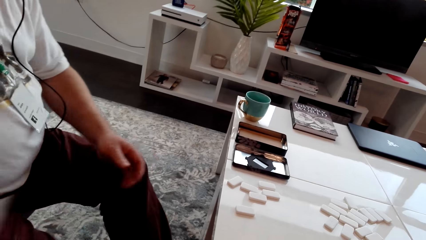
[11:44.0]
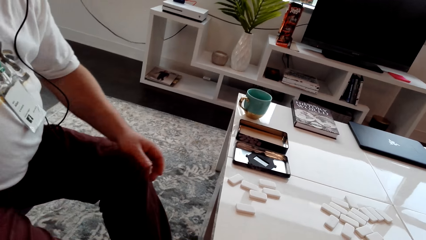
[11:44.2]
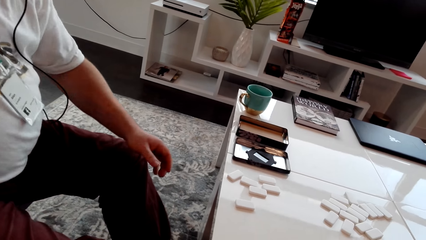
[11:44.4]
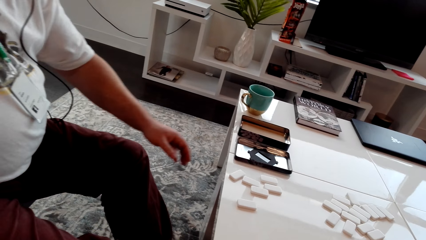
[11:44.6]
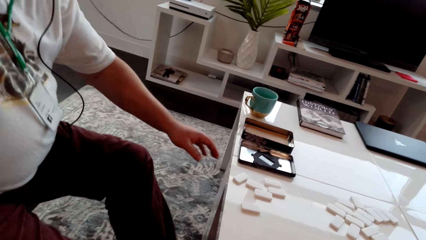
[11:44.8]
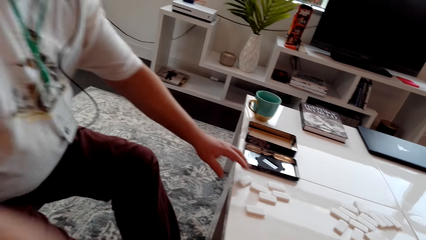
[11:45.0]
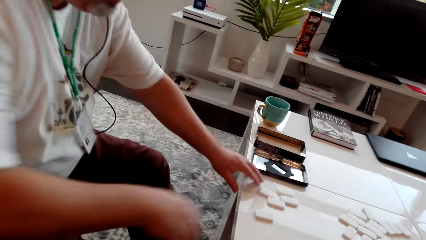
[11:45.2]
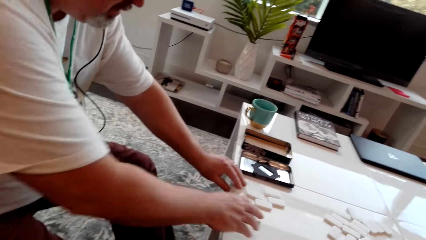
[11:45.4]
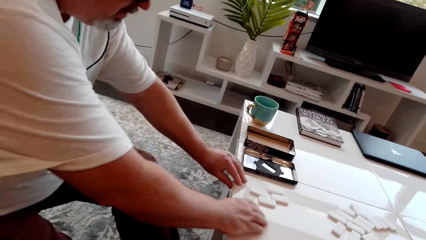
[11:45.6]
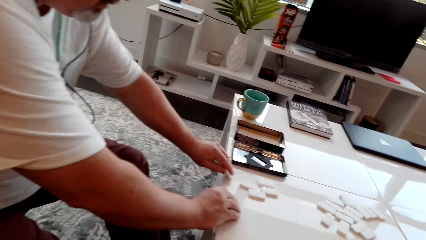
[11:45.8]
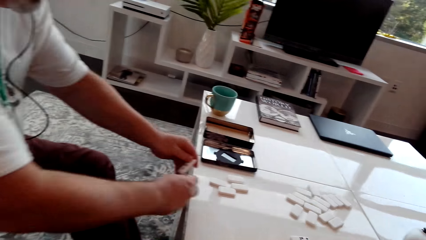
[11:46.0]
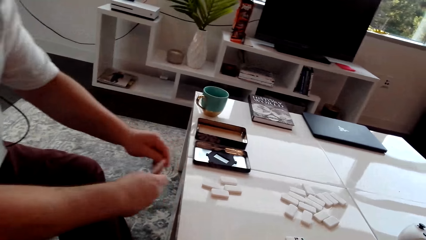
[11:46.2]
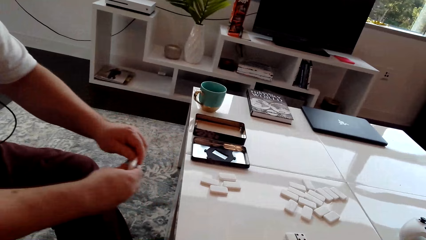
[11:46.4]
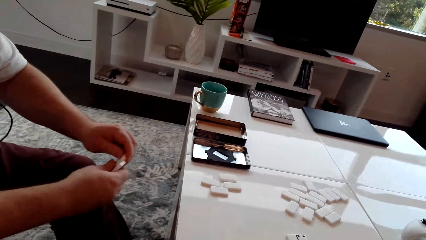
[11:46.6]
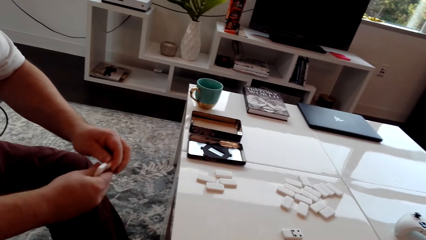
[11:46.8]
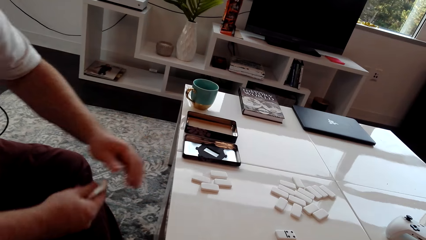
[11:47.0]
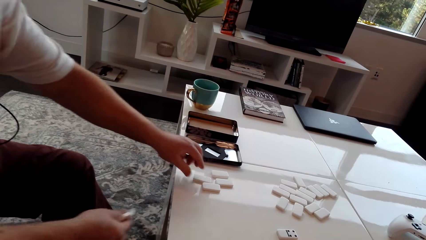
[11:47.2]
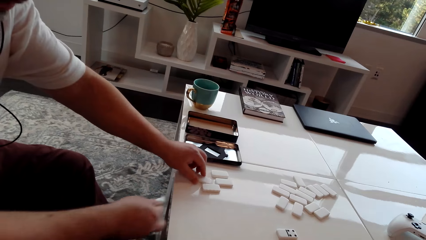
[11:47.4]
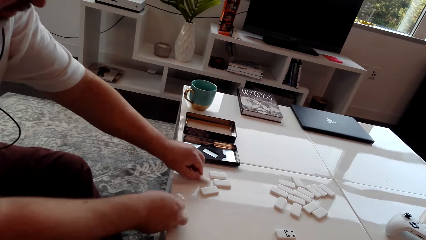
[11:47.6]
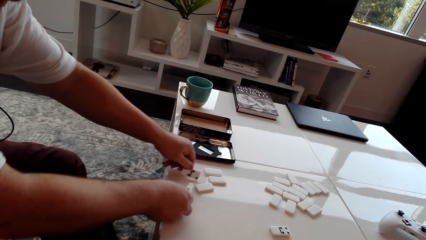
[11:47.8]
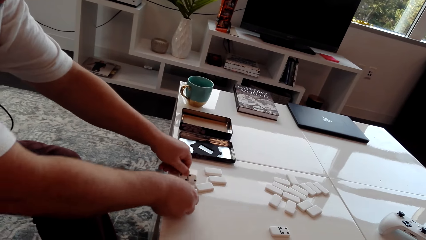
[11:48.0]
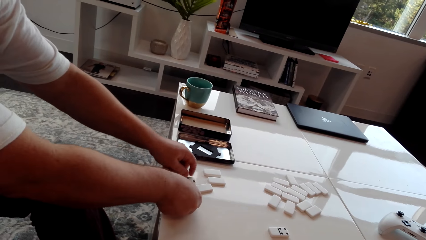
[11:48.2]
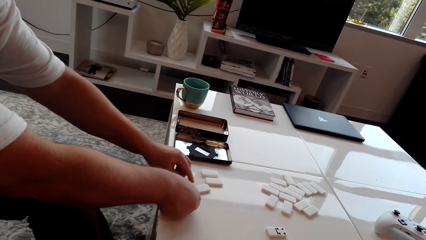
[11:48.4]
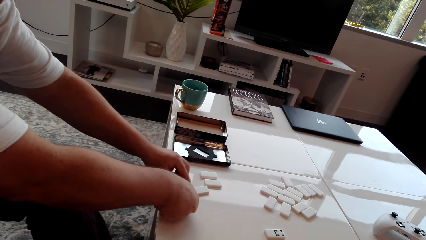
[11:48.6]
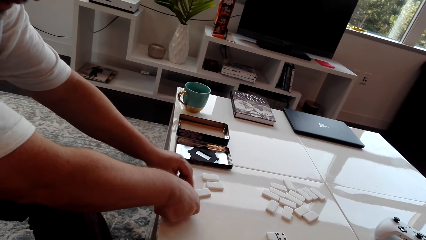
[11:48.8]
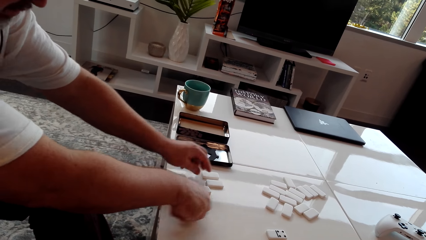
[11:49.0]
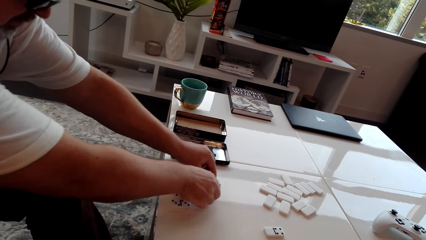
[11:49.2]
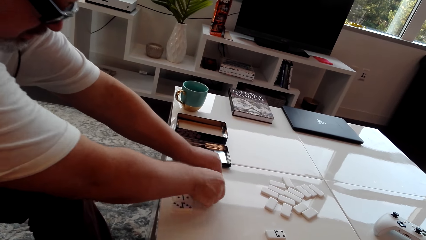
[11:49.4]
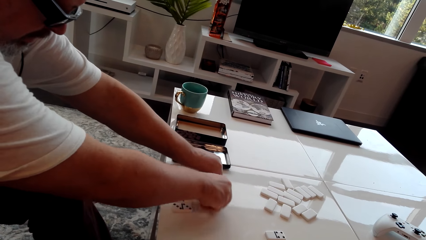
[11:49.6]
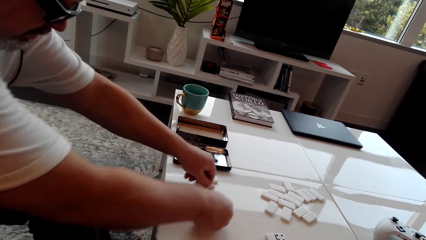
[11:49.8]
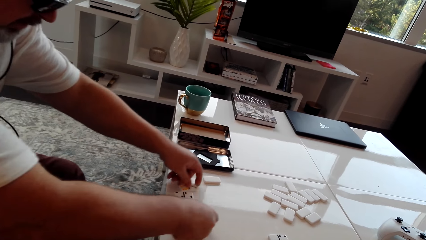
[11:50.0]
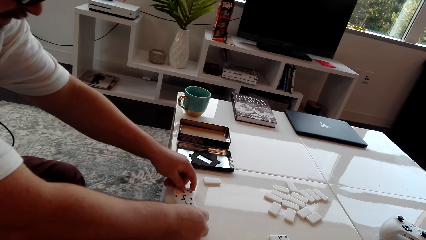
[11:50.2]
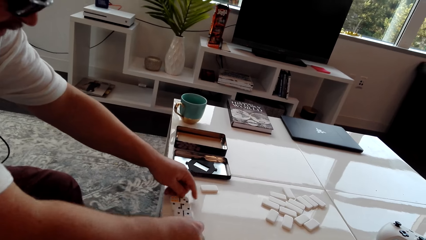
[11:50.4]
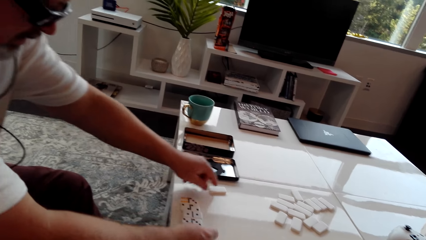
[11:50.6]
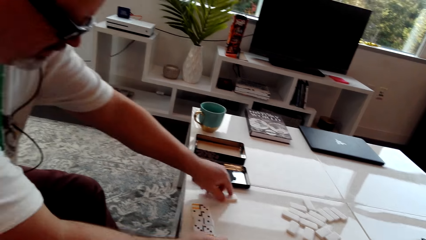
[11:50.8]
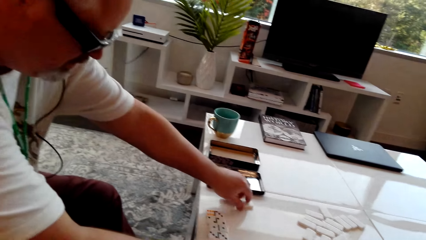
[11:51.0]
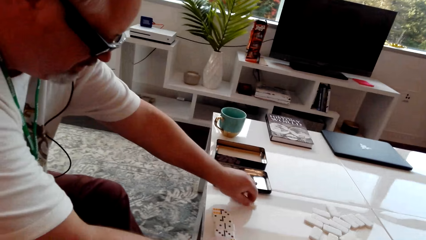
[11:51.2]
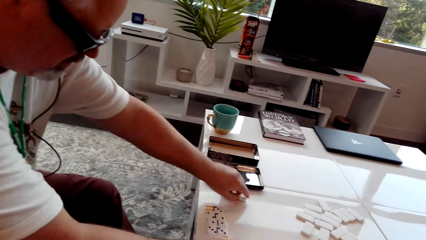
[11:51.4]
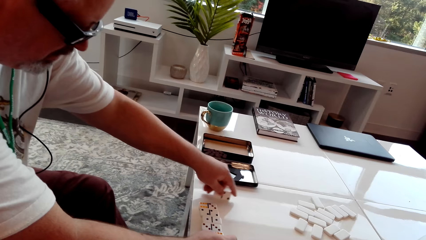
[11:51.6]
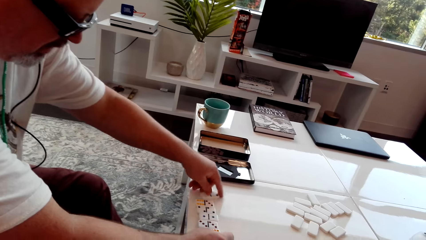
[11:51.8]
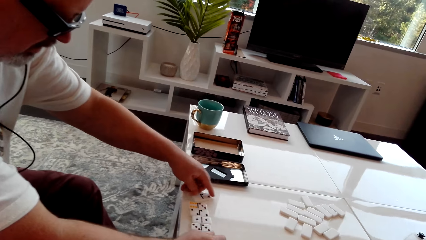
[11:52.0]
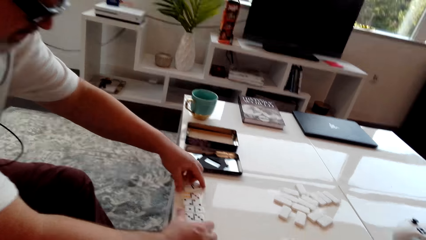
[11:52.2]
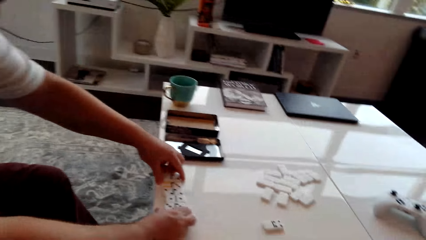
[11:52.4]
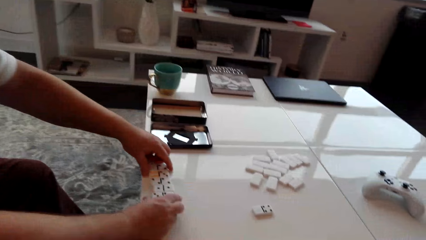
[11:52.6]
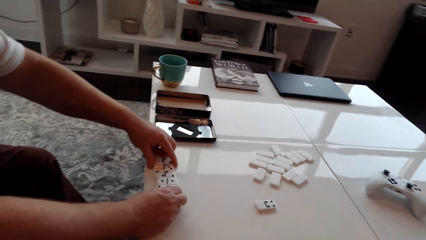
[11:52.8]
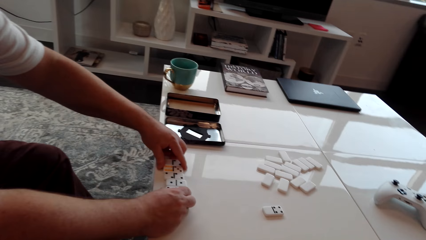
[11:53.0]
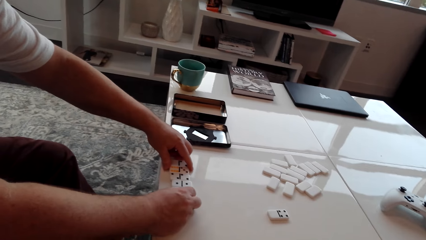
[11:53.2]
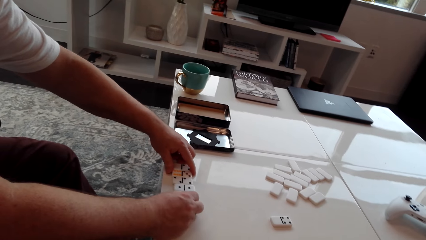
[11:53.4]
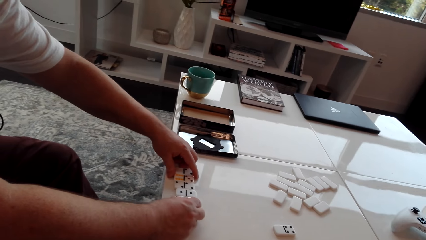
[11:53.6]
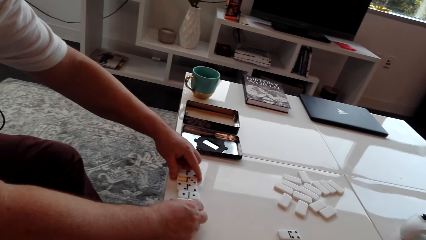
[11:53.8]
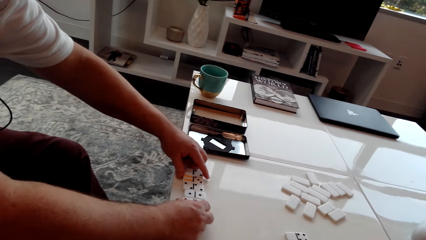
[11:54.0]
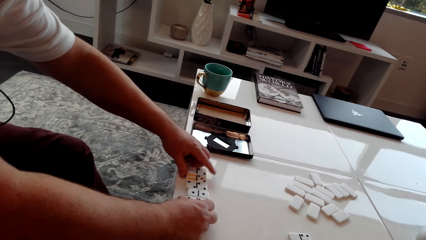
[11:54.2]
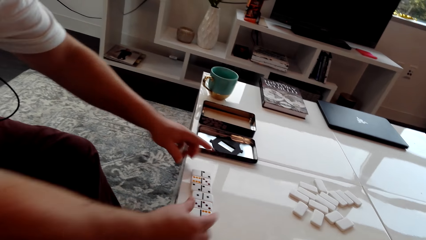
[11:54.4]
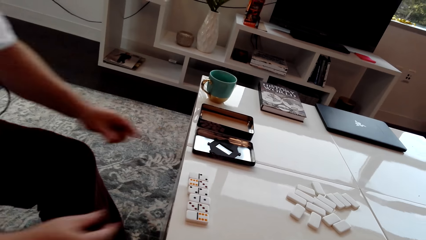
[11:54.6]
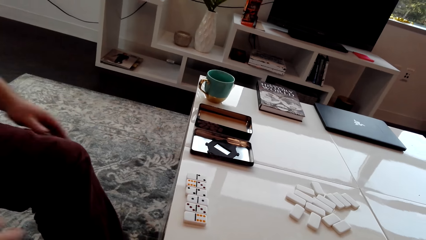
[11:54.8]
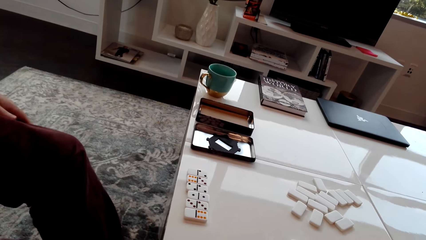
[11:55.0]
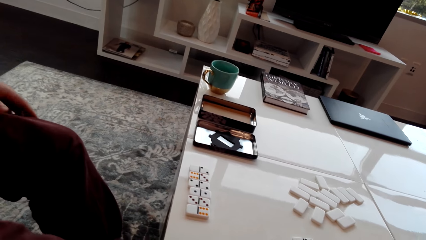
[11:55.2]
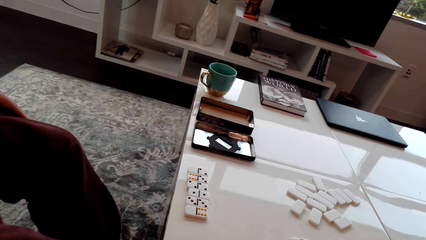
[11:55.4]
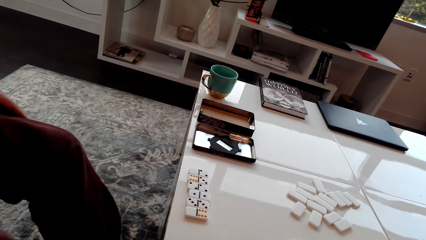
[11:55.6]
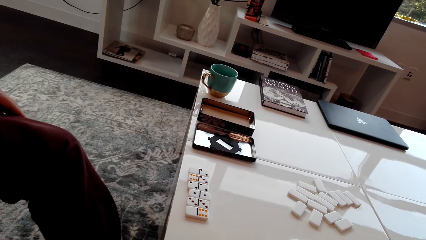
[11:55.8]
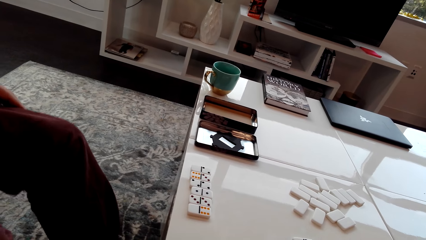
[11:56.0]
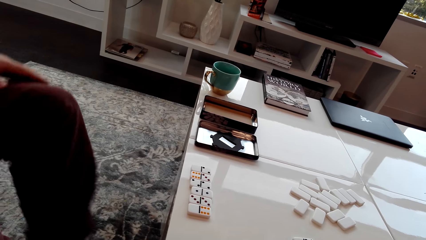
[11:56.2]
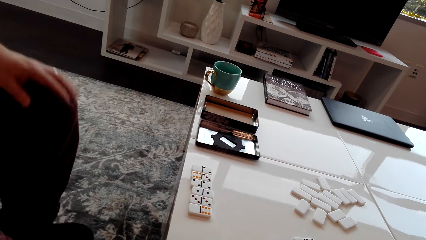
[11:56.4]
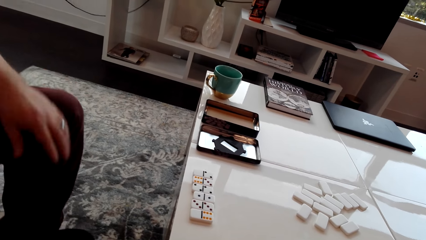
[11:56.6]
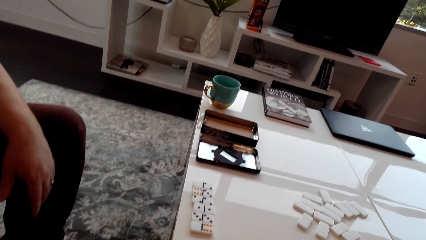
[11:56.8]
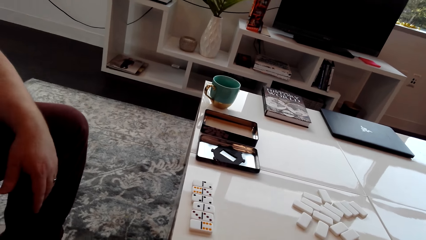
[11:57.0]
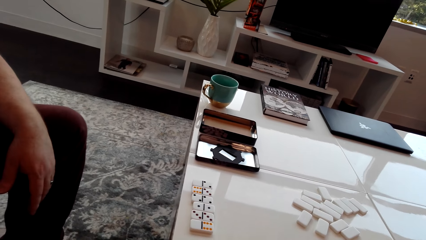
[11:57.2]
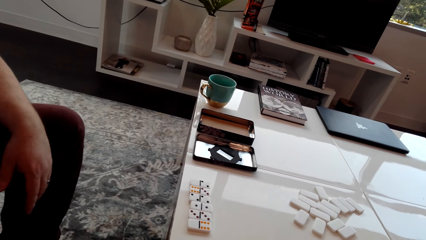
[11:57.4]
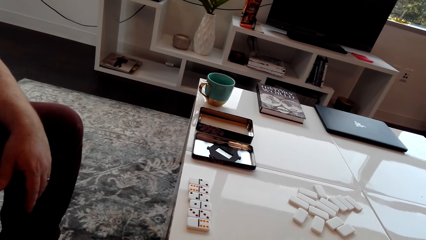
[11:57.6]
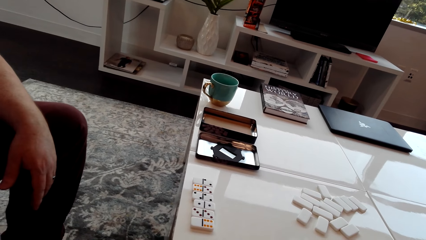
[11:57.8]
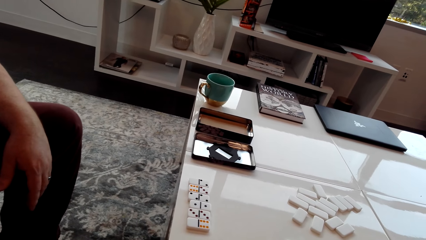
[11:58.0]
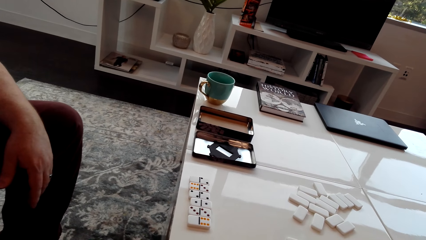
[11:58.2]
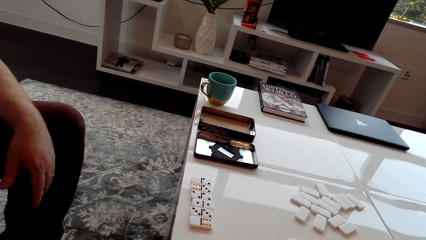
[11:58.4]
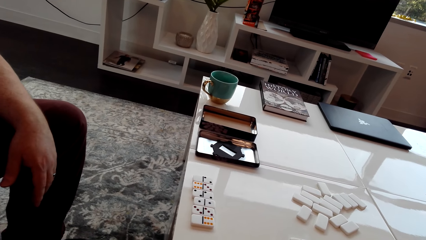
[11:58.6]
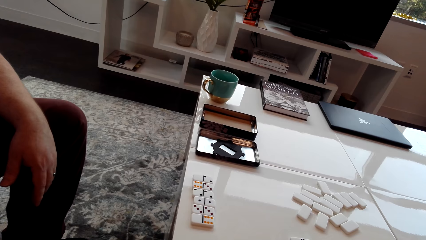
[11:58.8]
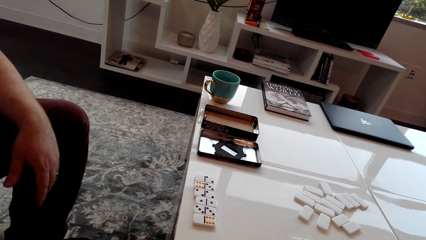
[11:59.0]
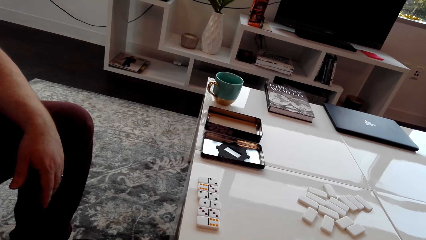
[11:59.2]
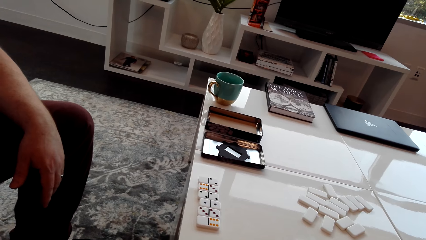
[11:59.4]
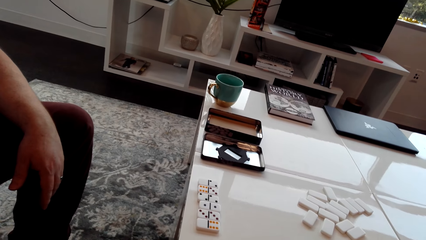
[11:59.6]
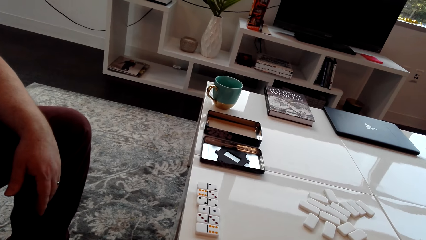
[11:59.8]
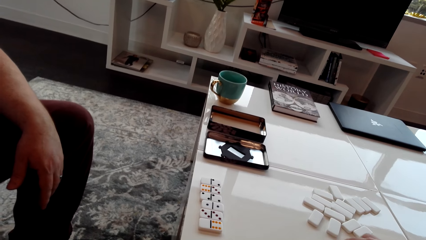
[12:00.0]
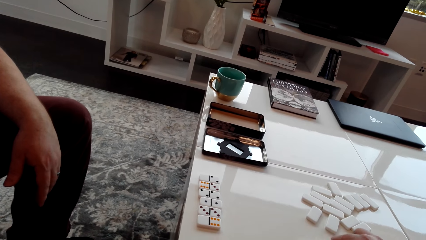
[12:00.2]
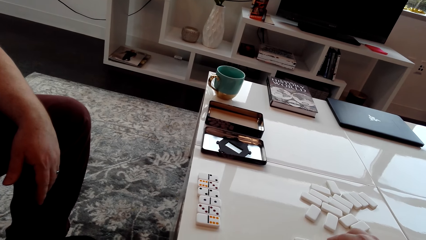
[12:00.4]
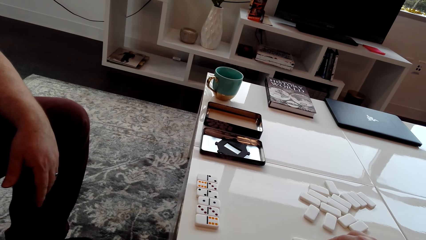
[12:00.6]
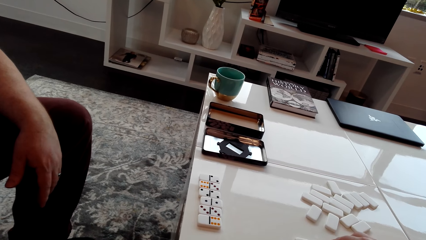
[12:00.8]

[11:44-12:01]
A man puts down the booklet, arranges the dominoes dice and touches the dominoes. The camera wearer converses with the man.
